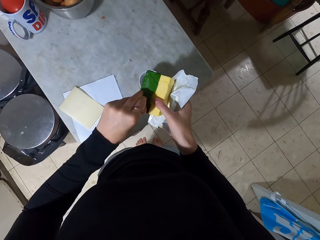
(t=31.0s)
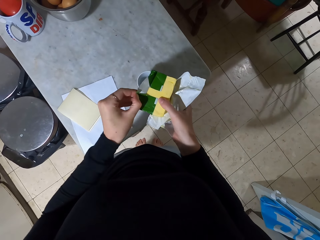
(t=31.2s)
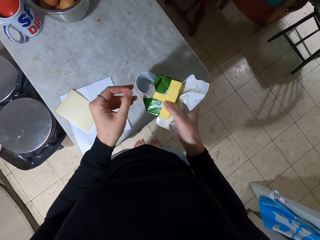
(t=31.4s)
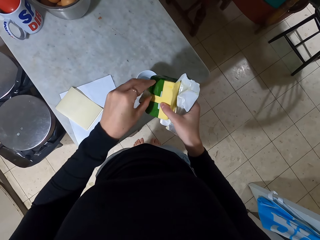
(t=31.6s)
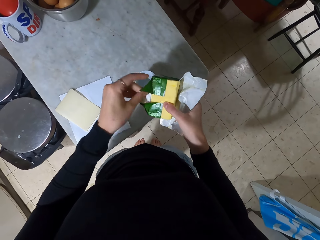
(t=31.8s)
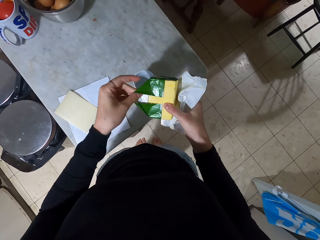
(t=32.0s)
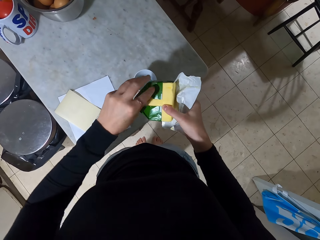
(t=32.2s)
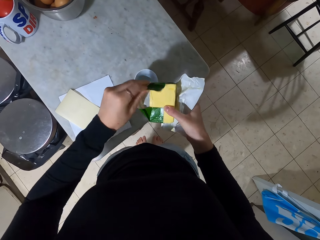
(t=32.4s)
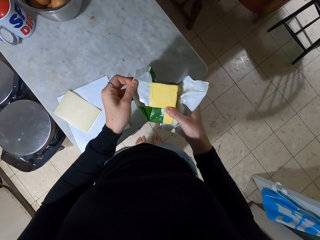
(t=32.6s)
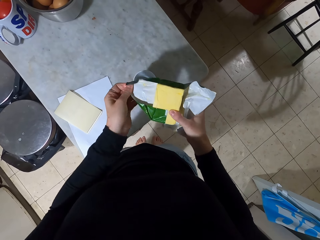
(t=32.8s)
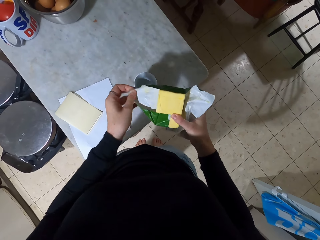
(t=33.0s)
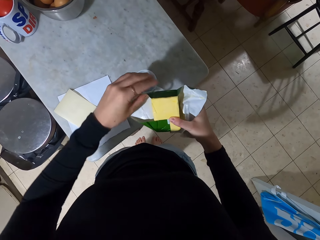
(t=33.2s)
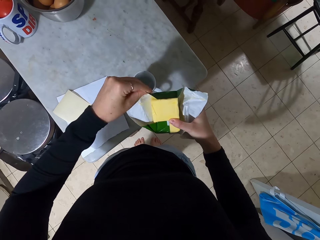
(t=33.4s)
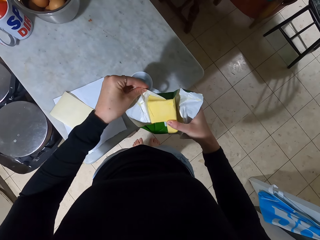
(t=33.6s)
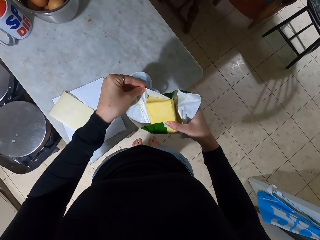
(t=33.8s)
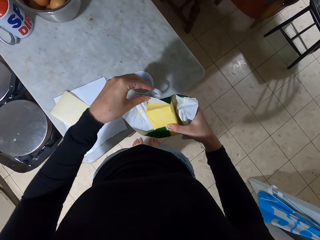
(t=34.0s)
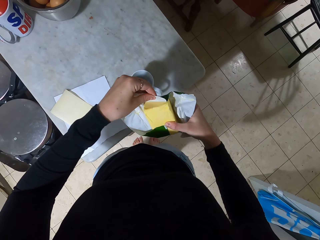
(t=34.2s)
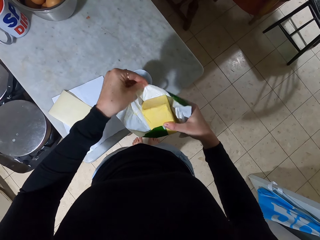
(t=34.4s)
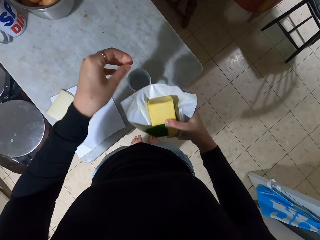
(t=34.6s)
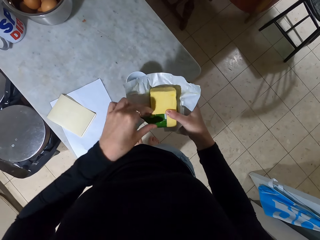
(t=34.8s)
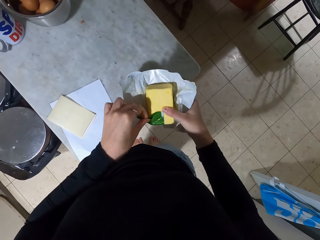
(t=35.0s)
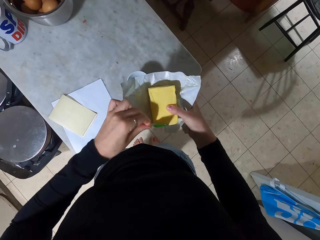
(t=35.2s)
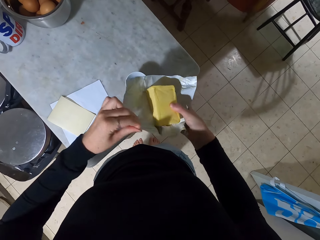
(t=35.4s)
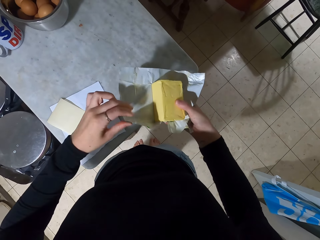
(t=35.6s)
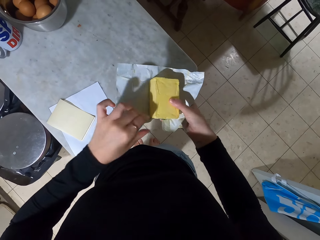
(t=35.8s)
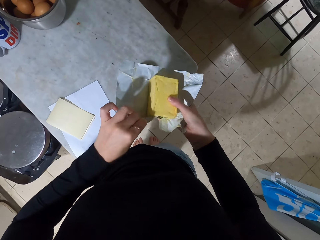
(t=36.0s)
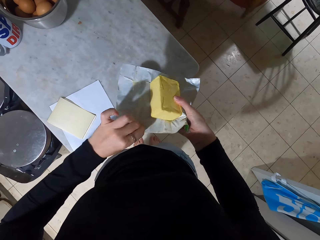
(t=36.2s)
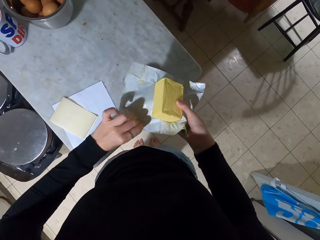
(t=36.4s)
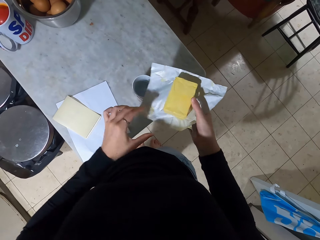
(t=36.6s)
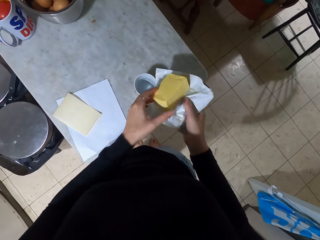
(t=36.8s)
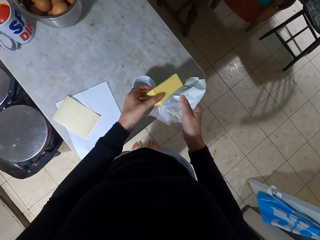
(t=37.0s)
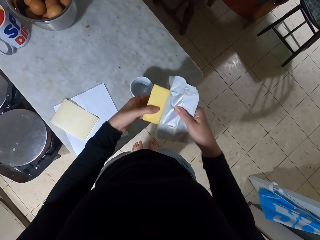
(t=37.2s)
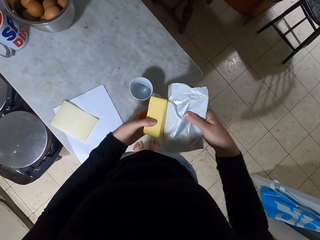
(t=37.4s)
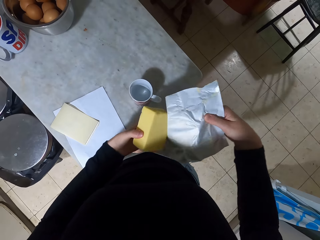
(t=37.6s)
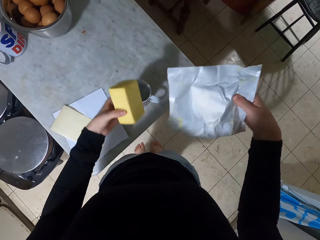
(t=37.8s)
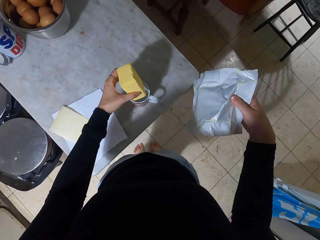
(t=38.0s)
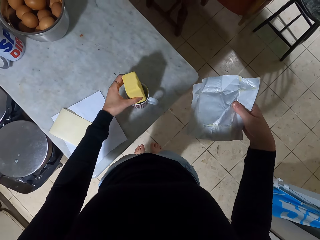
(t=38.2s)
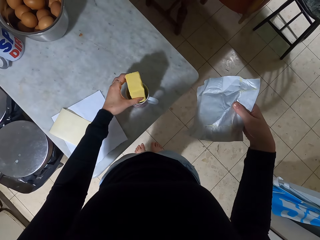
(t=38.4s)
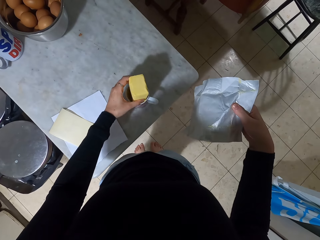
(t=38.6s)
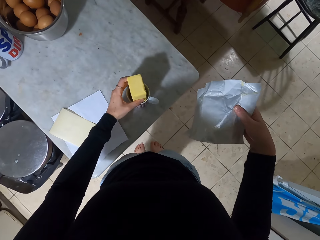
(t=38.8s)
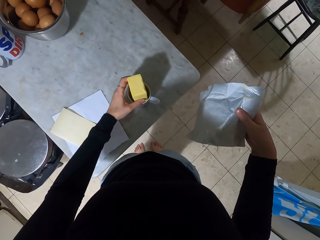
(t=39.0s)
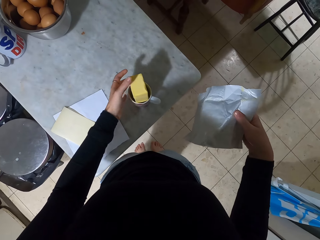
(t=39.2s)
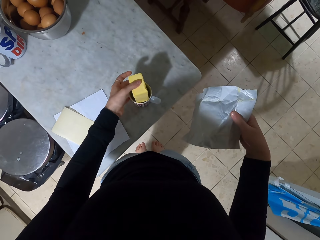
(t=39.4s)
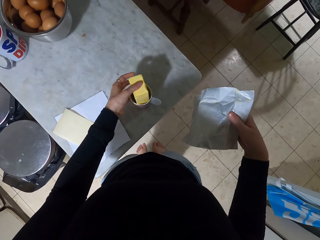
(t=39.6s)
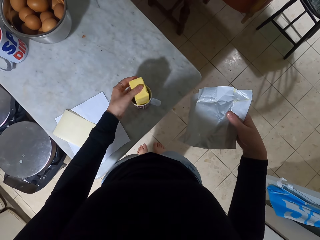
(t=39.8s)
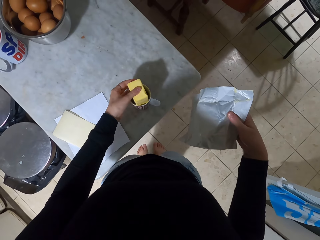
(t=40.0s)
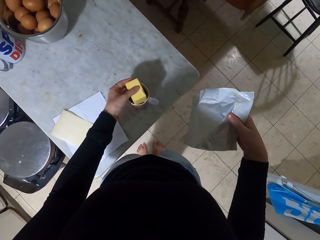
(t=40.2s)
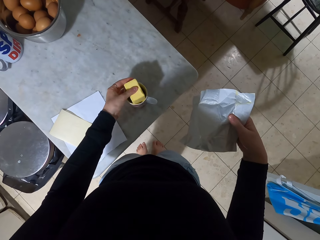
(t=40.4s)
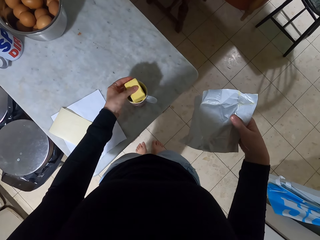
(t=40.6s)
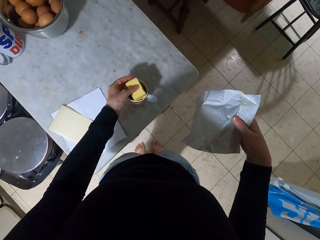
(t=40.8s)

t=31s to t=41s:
The camera wearer puts the butter in the cup.

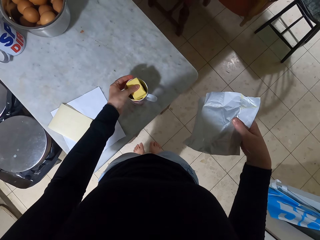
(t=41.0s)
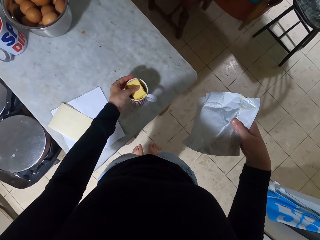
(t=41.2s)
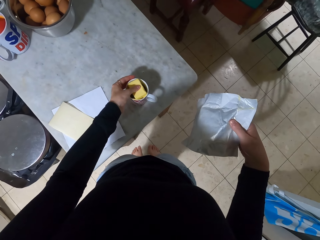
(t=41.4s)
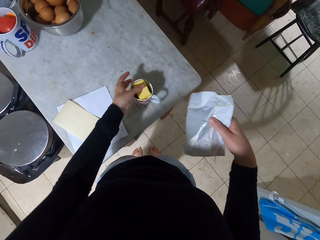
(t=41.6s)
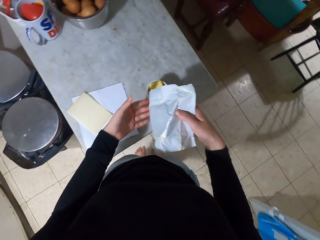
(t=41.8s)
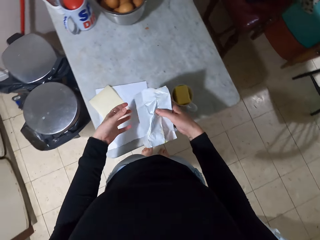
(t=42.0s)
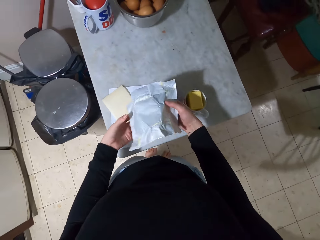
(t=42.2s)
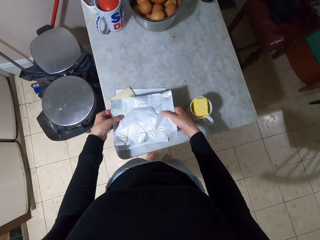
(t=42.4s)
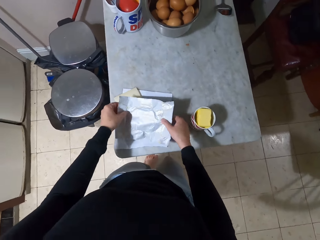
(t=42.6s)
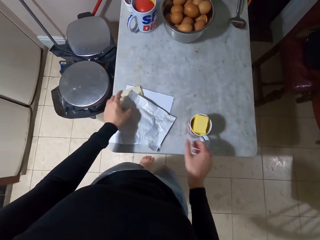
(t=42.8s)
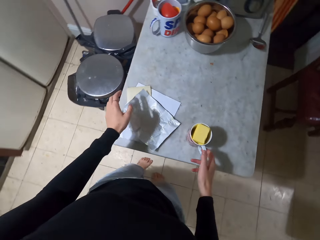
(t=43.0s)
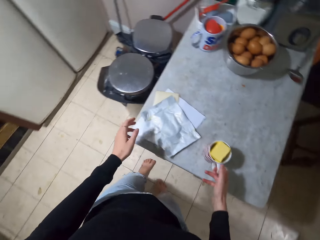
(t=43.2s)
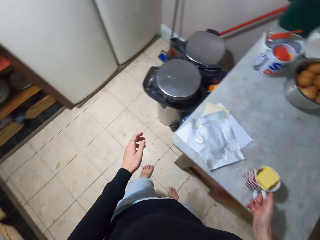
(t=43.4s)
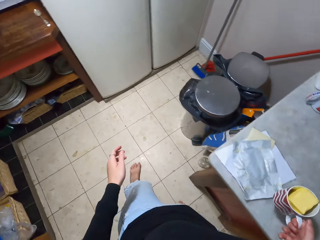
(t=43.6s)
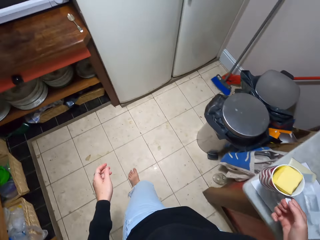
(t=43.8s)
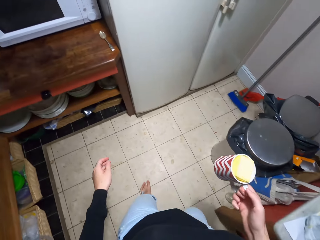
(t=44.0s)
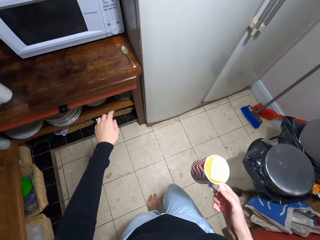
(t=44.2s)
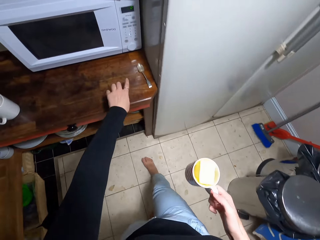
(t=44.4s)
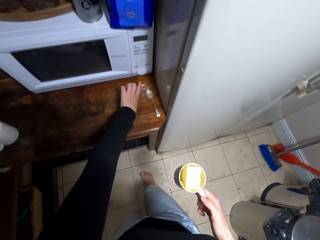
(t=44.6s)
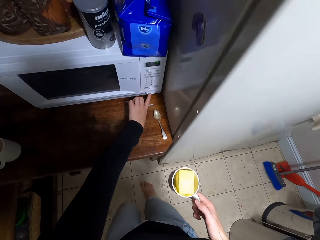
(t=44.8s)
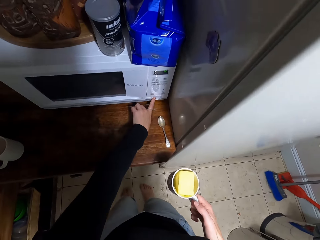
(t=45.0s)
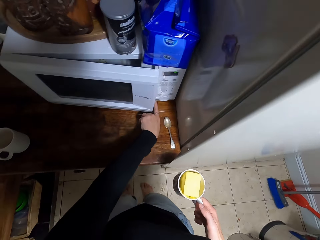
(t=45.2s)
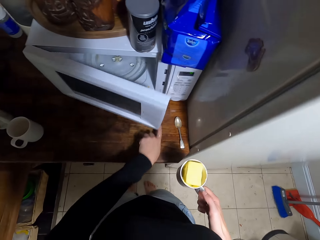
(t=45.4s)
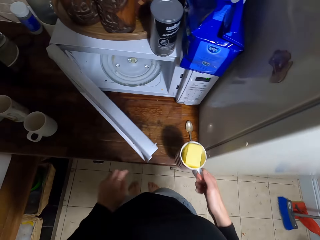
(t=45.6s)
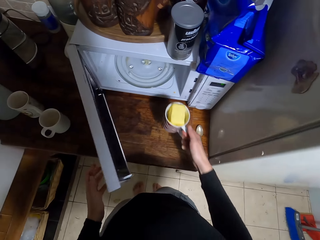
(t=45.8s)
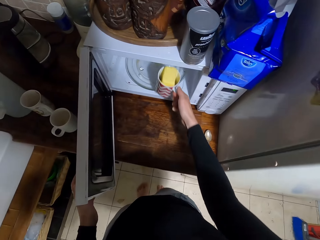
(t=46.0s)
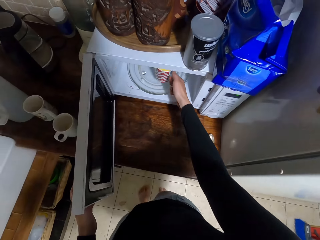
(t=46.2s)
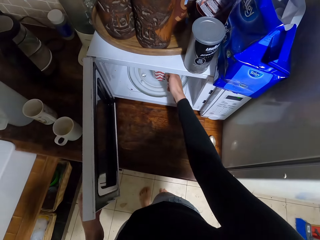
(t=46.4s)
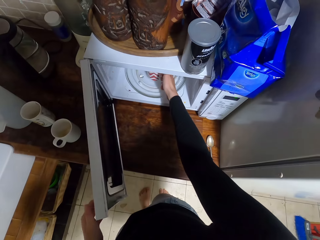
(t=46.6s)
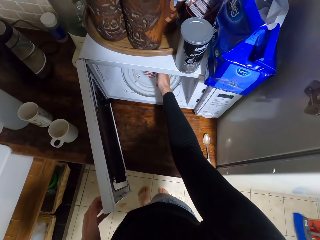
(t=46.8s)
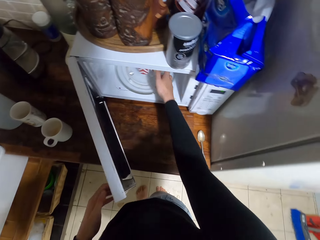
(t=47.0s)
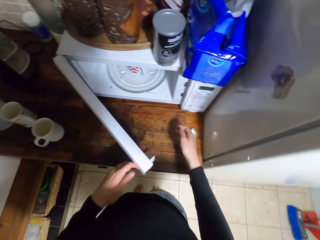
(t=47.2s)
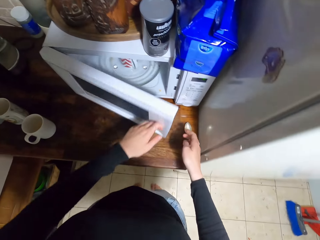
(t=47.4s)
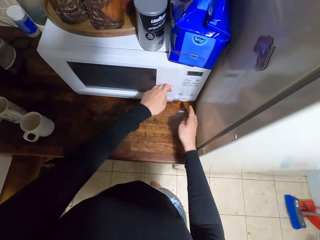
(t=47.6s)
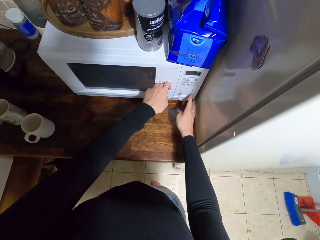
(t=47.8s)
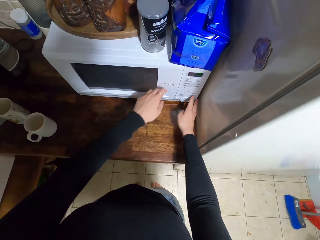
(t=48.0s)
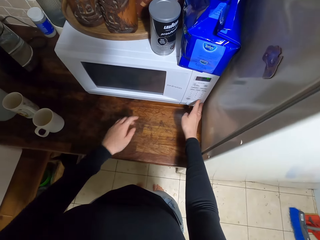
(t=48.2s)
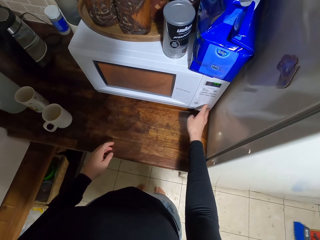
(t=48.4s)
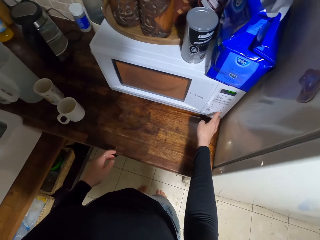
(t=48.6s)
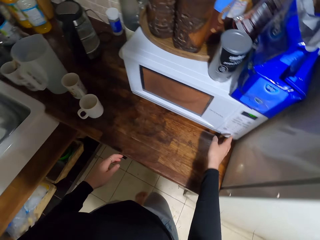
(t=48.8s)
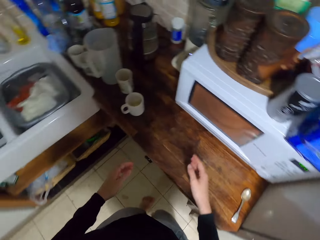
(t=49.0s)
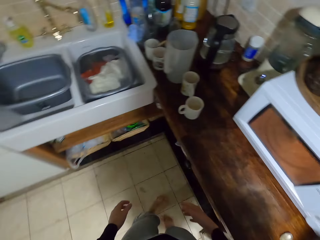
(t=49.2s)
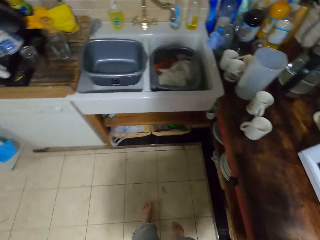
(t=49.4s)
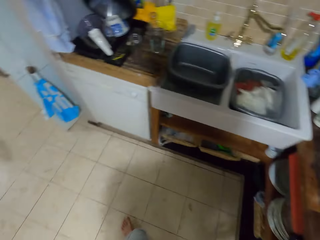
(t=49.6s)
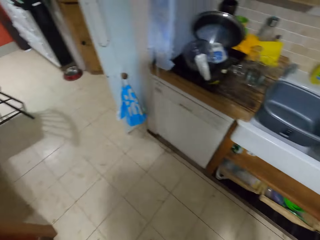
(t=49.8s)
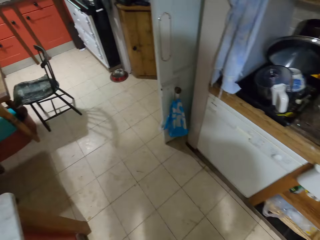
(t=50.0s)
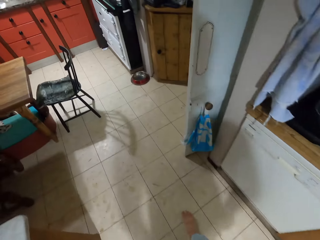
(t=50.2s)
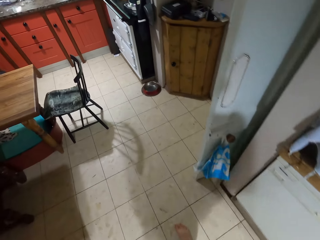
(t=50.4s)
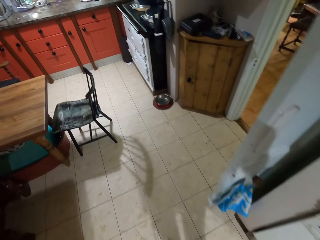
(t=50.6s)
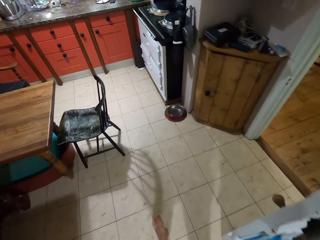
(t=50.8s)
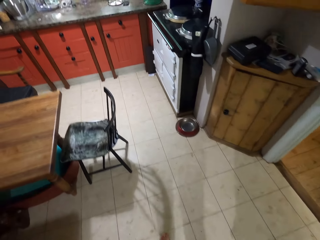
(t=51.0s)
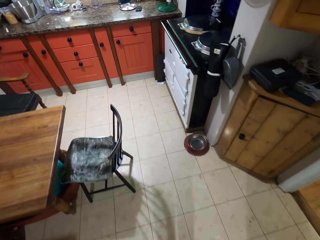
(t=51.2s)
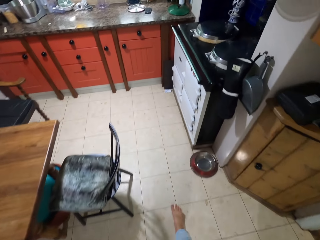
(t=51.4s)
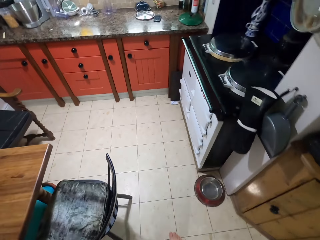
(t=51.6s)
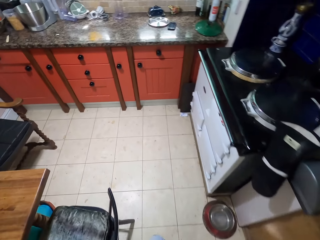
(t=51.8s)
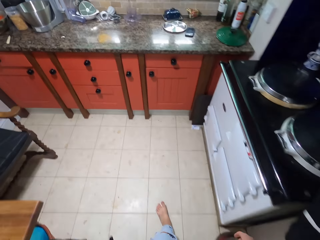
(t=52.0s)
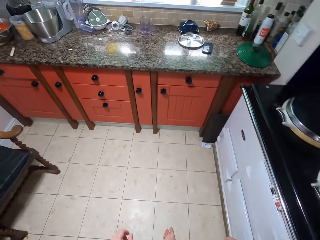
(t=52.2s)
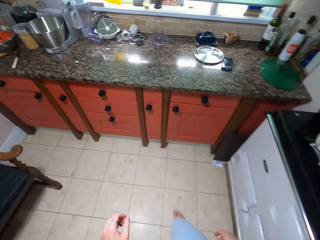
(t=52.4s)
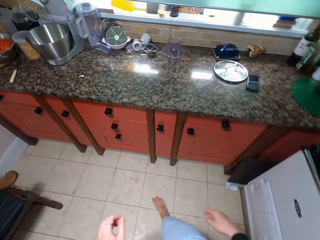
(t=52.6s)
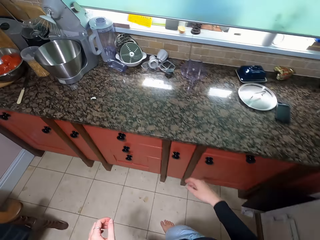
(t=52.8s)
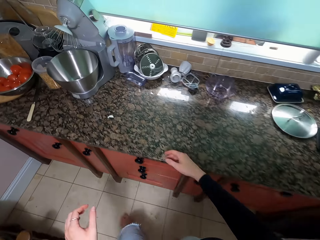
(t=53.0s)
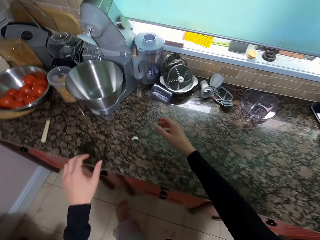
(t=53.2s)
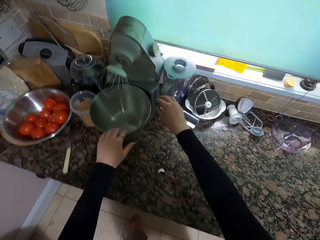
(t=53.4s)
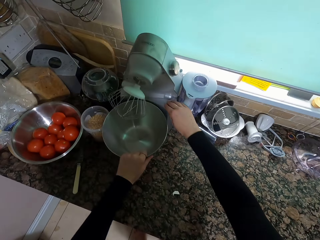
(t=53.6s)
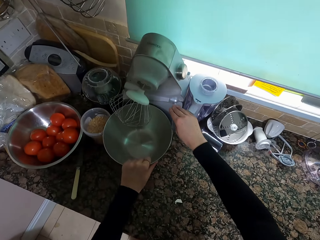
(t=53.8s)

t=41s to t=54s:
The camera wearer presses the butter into the cup. They put down the paper. They hold the cup. They move to the microwave. They open the microwave. They put the cup with butter in the microwave and turn it on. They close the microwave. They dial the button. They walk away from the microwave to the blender and remove the container.
